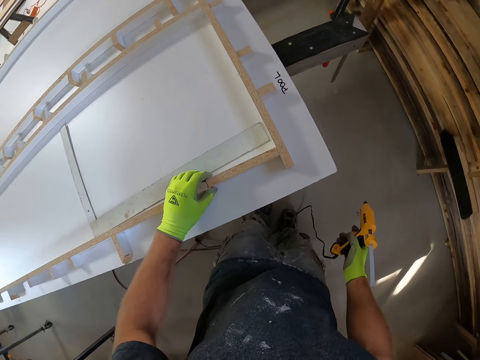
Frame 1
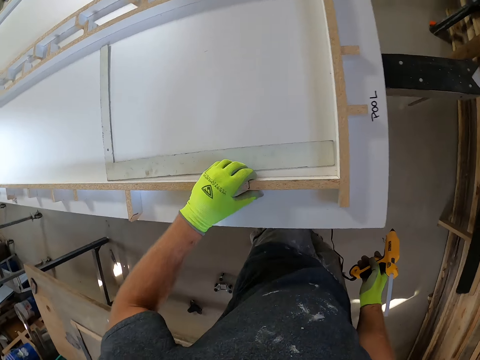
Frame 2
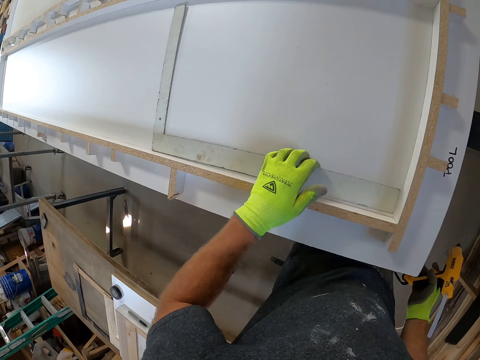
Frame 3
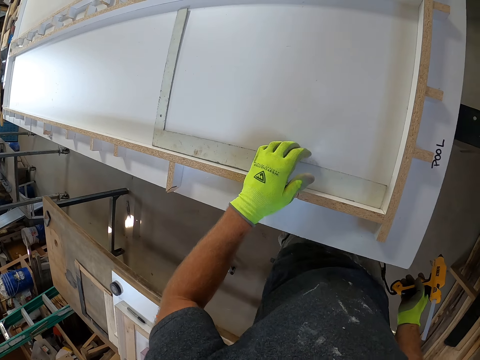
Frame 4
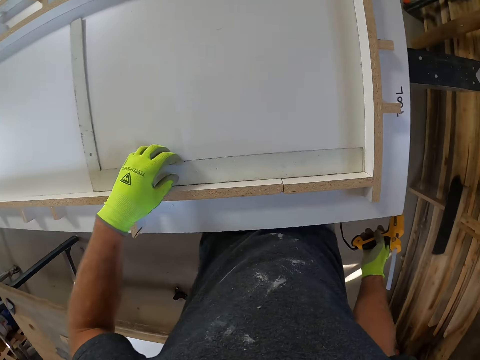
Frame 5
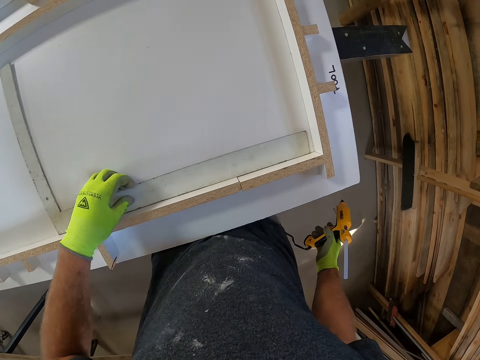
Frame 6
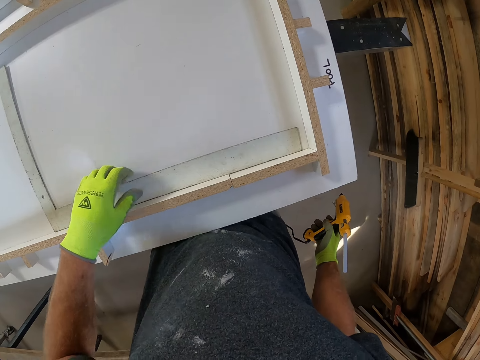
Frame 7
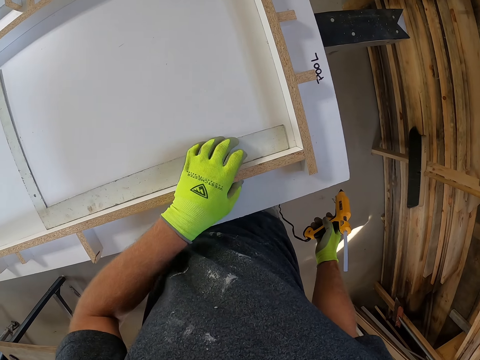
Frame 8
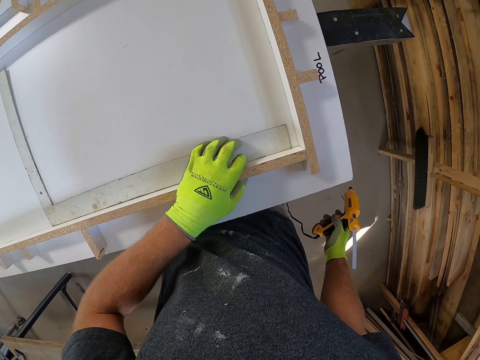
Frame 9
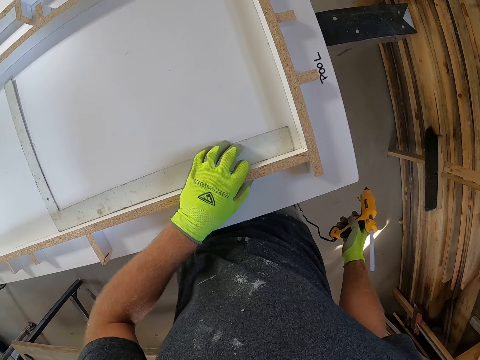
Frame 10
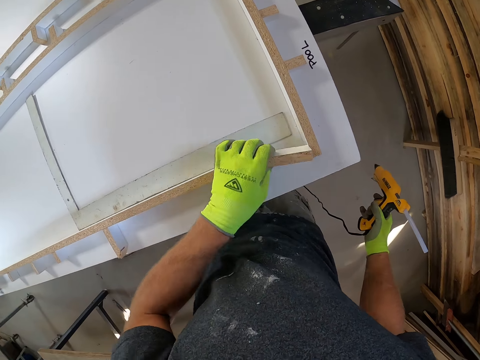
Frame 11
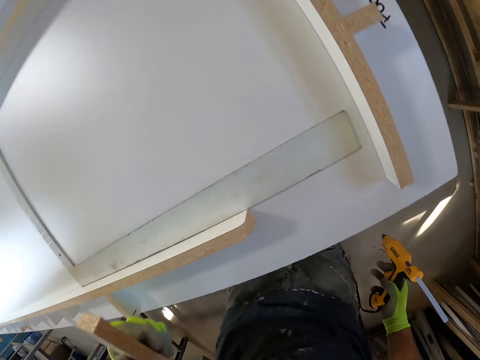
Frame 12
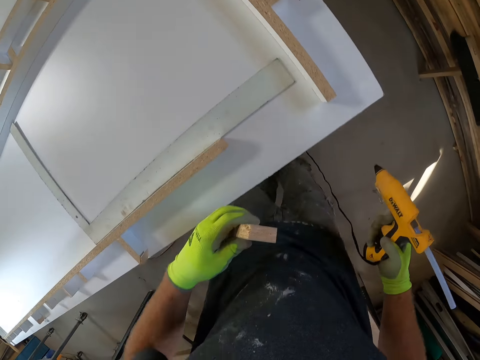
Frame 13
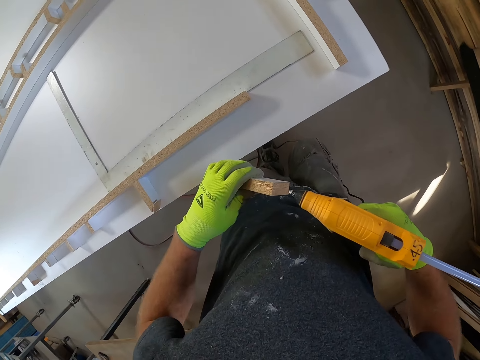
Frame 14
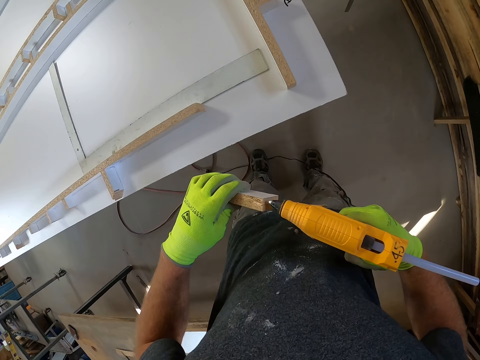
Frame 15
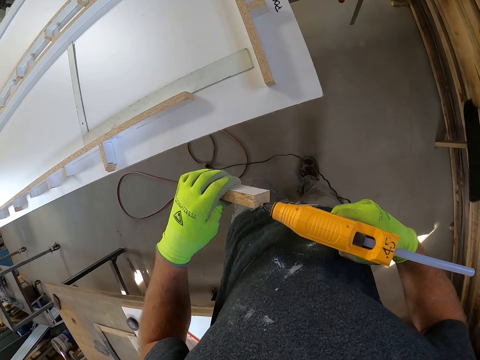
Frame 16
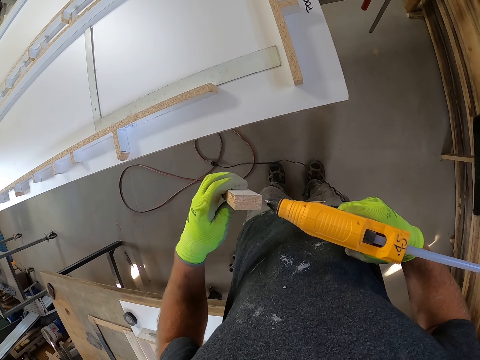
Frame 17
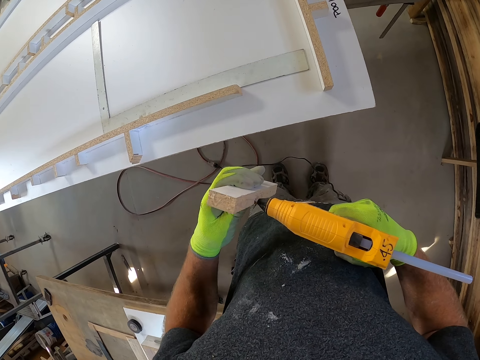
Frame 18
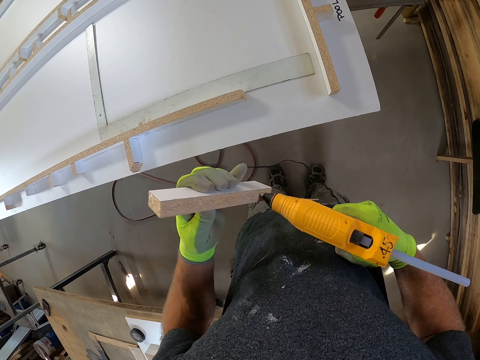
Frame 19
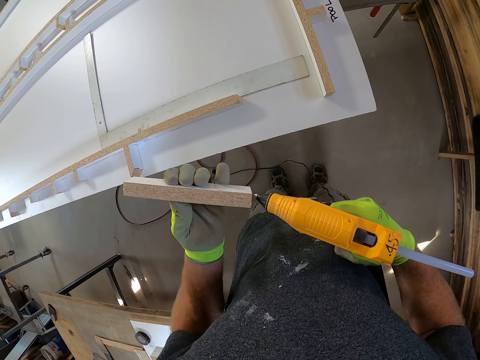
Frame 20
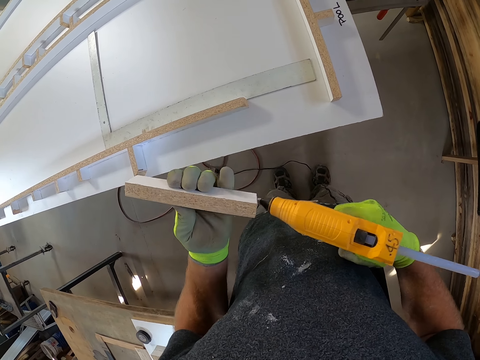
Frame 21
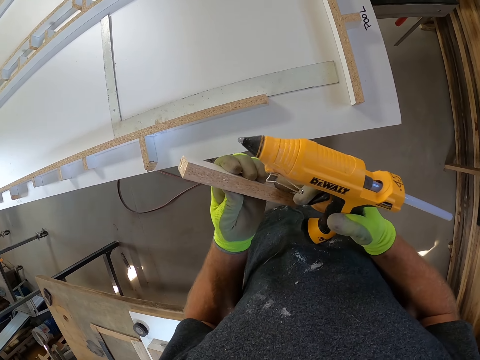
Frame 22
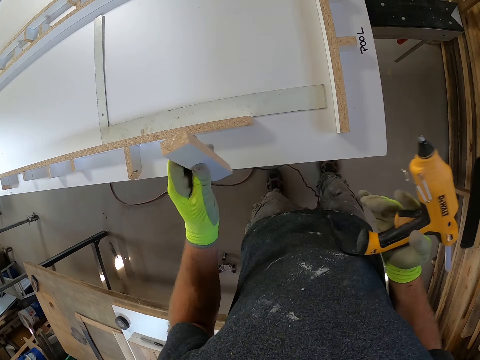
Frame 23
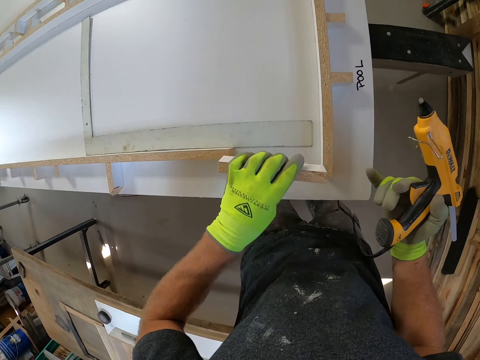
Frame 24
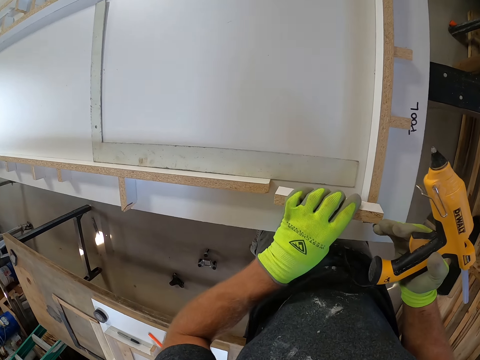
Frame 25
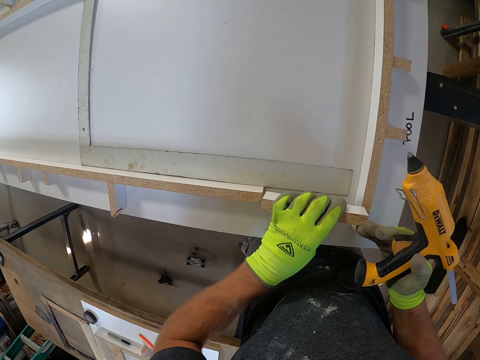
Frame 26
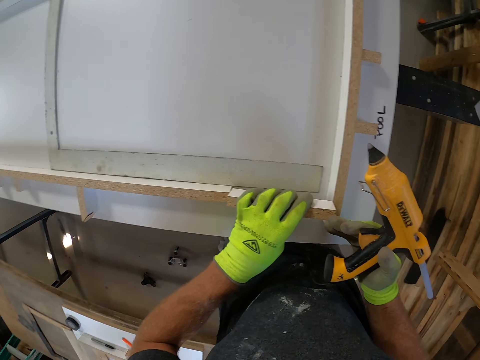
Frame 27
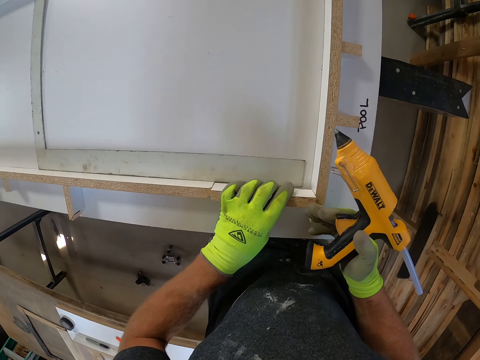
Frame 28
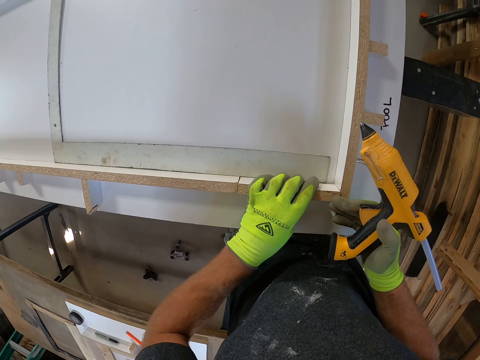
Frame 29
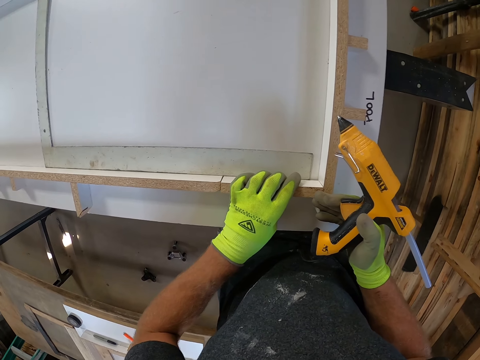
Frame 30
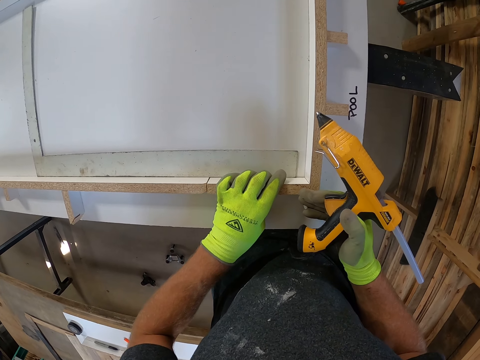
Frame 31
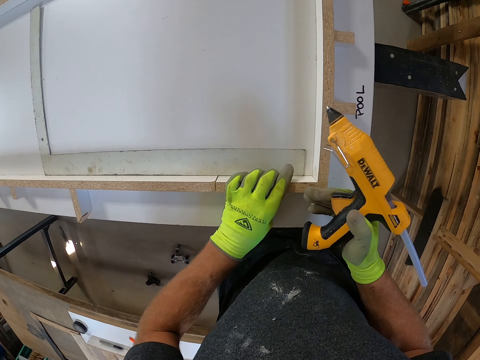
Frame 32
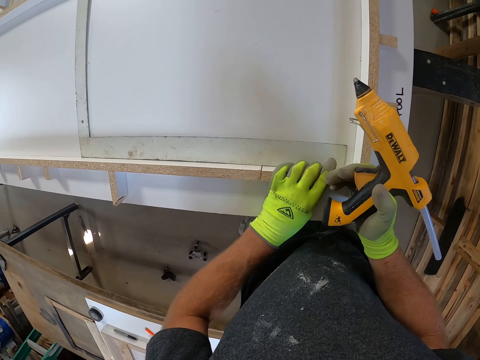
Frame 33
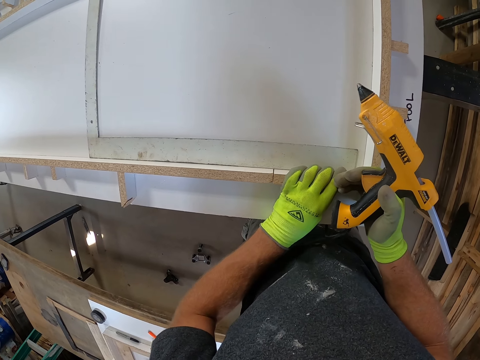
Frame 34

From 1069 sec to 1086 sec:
The camera wearer aligns a piece of wood on a wood model on a table. They touch the board. They take a piece of wood from the board. They apply glue to the wood with the hot glue gun. They align the wood on the wood model on the table. They fix the wood to the board.

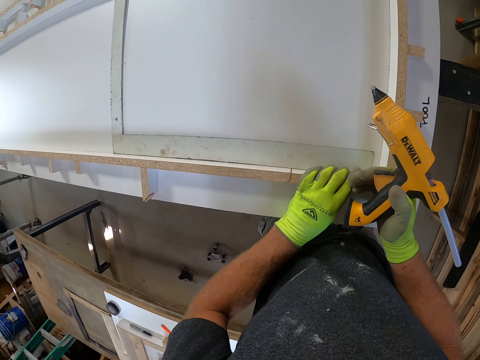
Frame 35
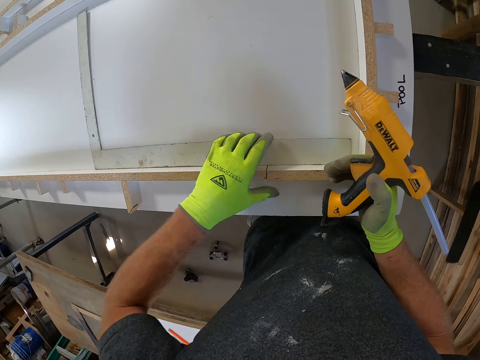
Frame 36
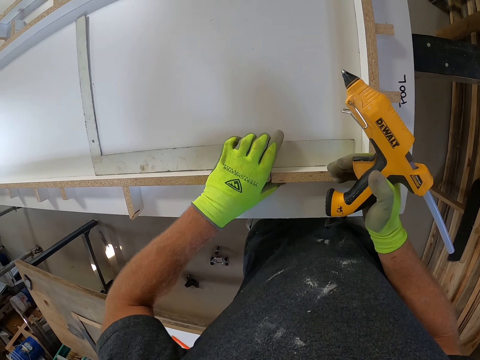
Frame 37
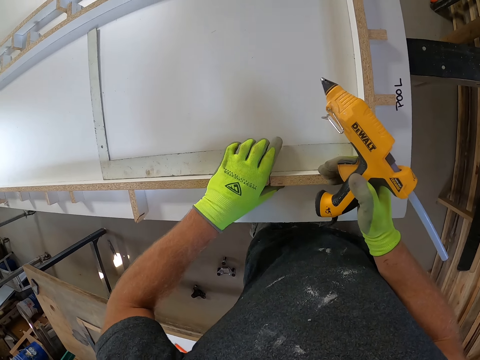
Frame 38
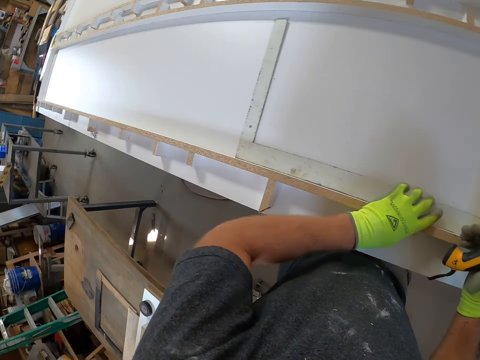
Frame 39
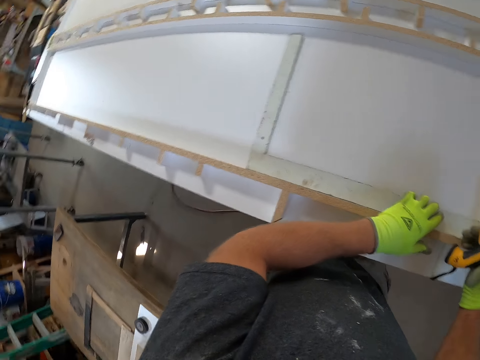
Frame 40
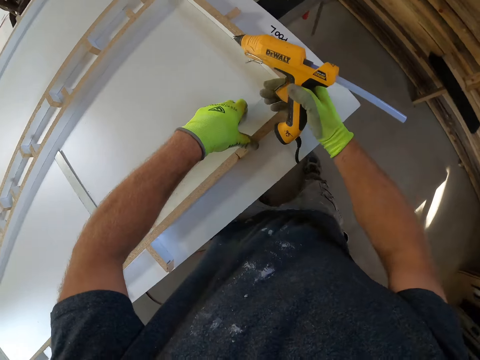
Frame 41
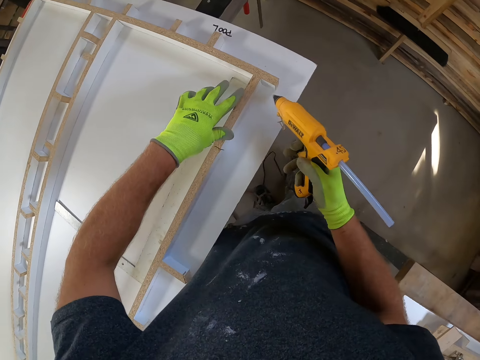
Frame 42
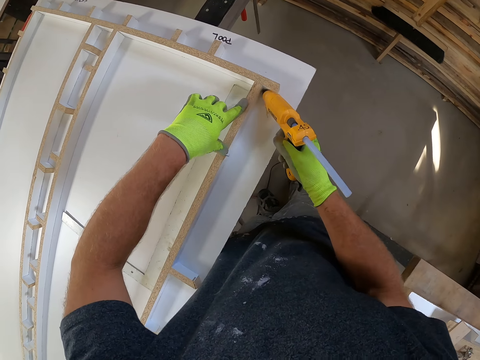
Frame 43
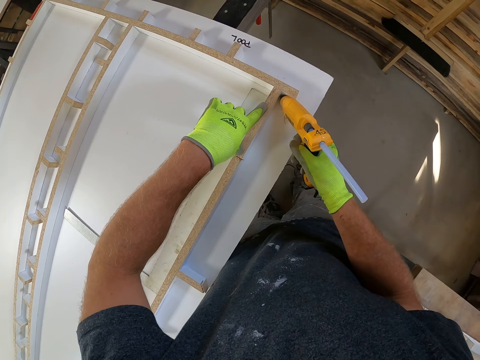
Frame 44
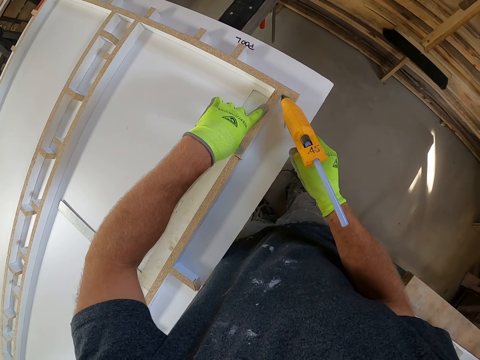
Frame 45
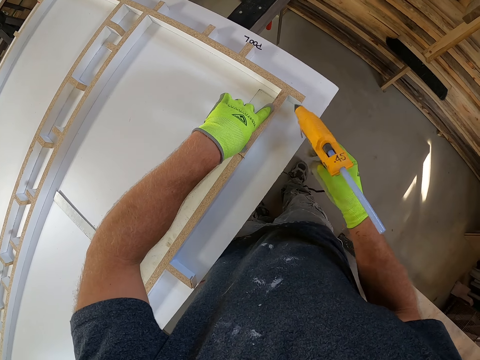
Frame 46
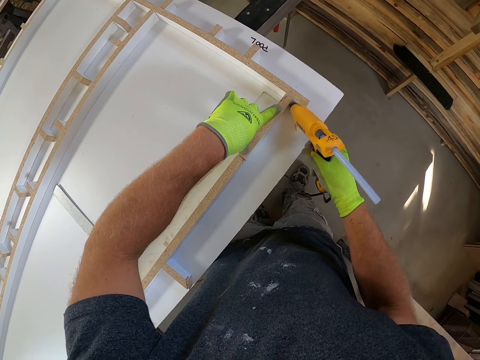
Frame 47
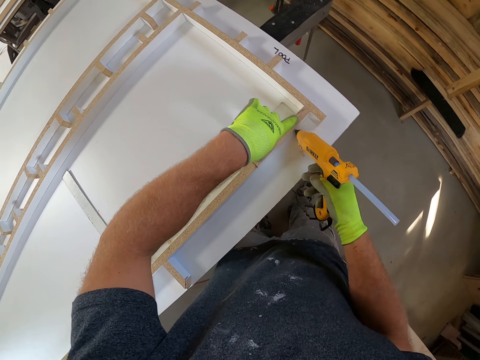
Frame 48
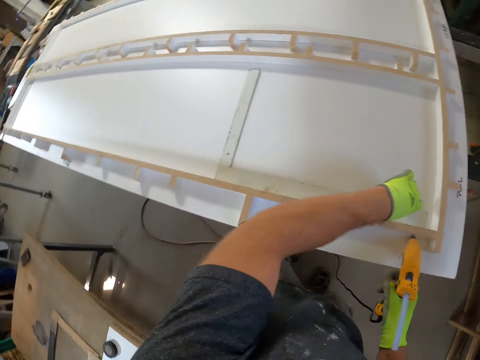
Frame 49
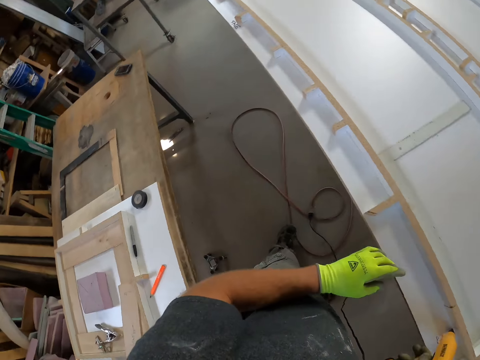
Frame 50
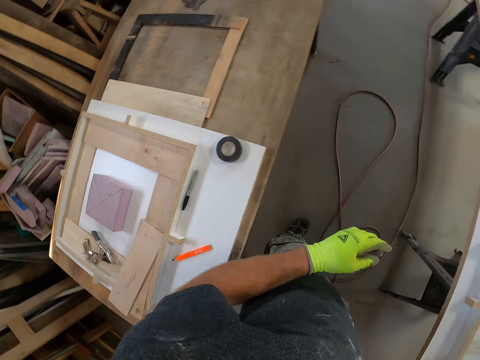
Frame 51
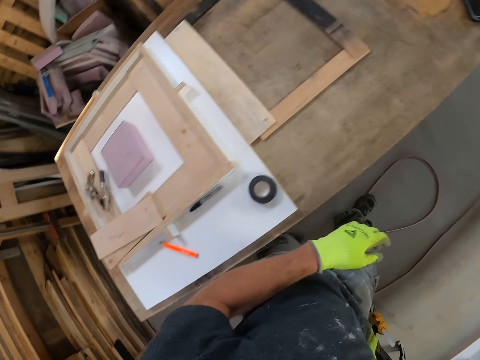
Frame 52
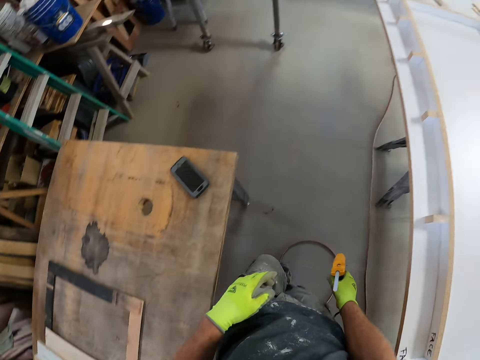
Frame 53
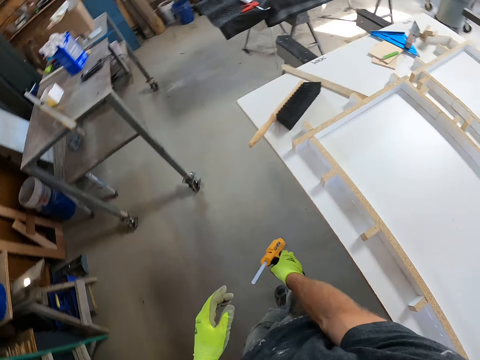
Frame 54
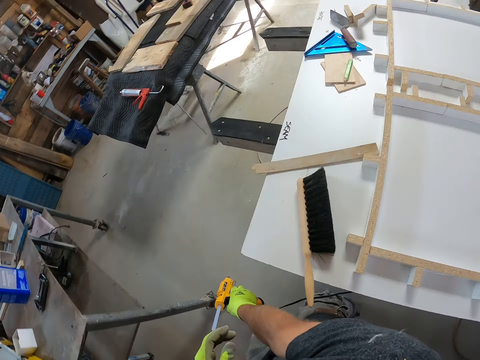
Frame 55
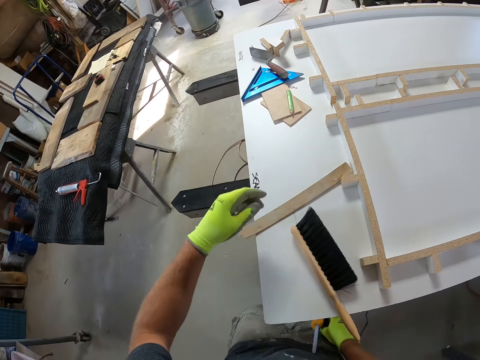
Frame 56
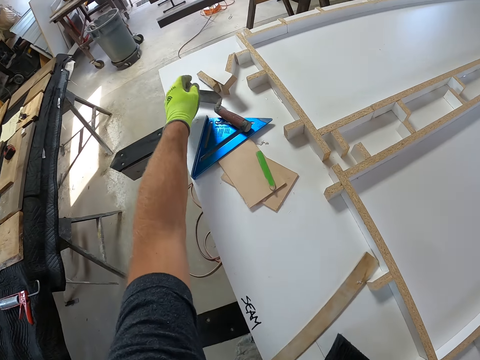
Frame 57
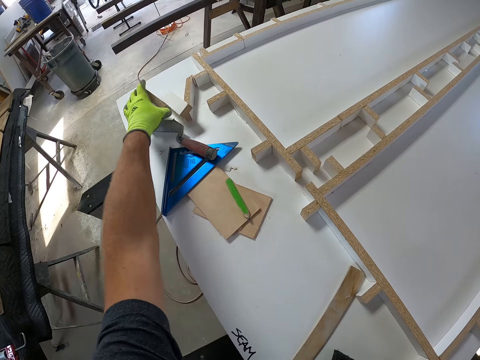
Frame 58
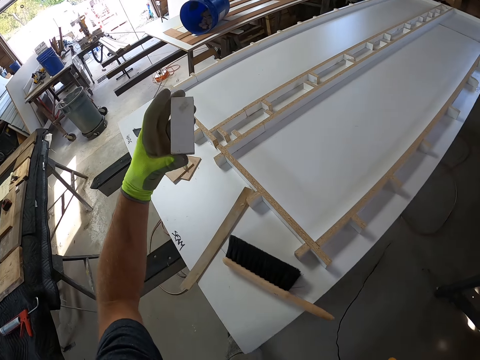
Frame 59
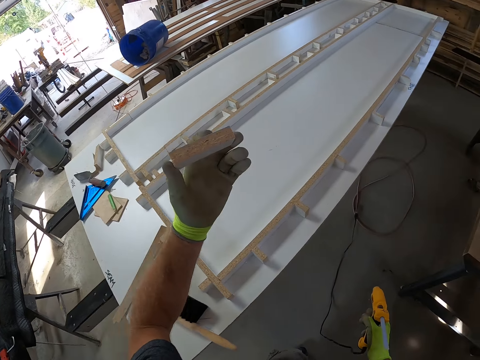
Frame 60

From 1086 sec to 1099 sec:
The camera wearer looks around a table. They apply glue to the board with the hot glue gun. They walk around a garage. They pick a piece of wood from the board. They walk.
